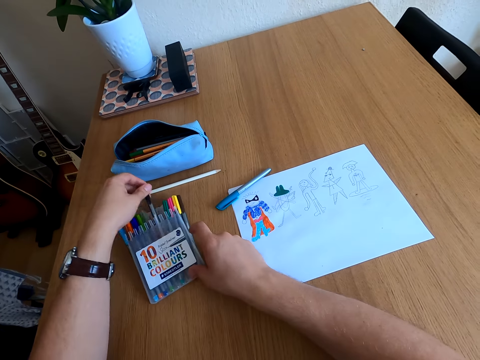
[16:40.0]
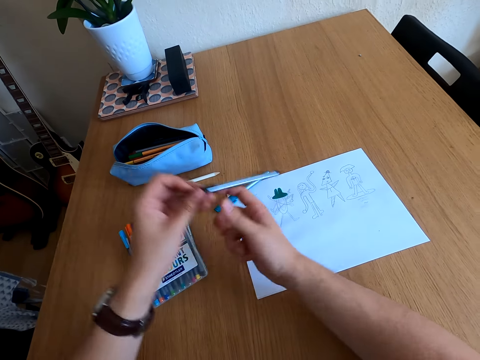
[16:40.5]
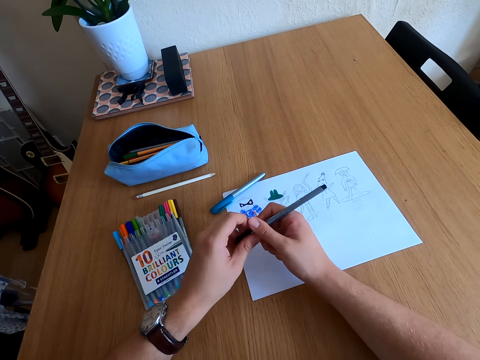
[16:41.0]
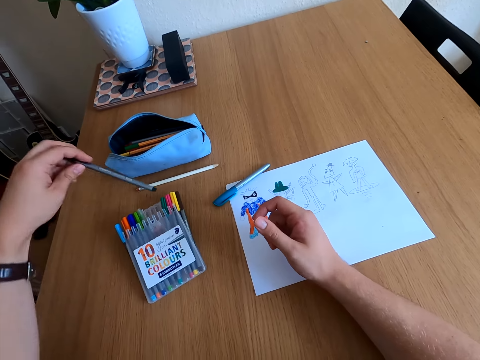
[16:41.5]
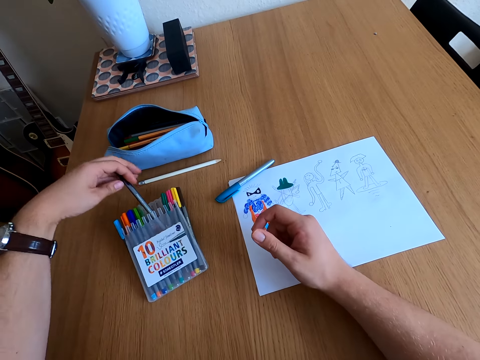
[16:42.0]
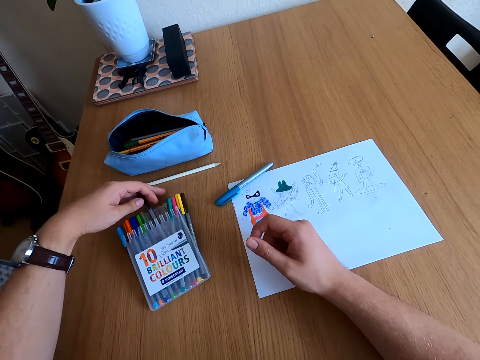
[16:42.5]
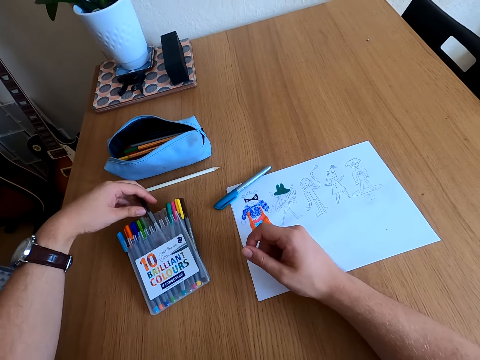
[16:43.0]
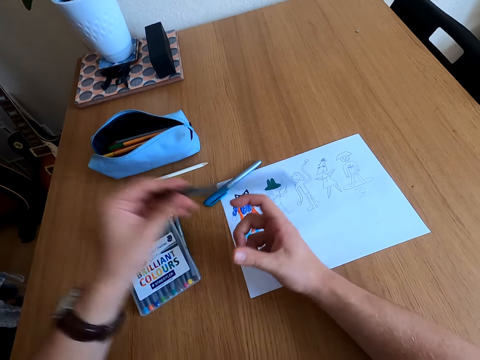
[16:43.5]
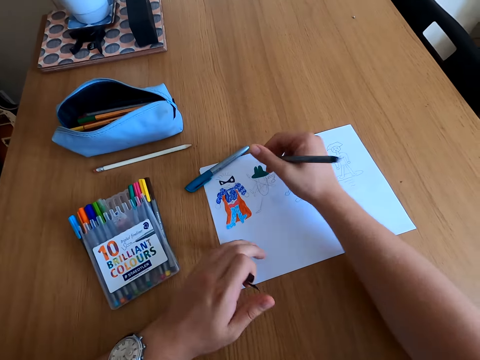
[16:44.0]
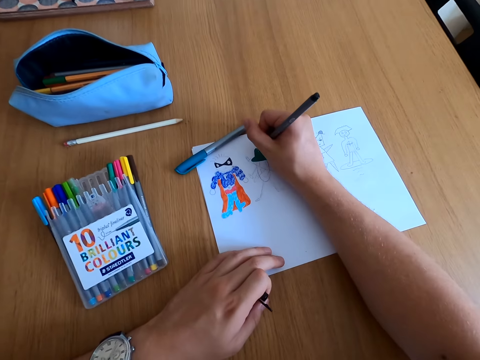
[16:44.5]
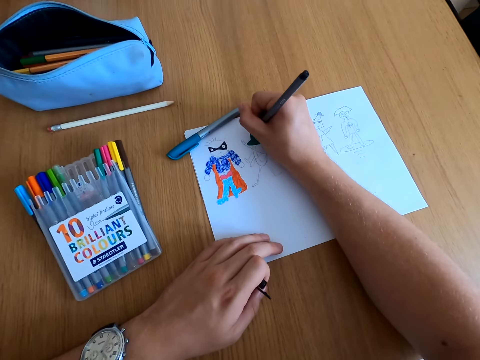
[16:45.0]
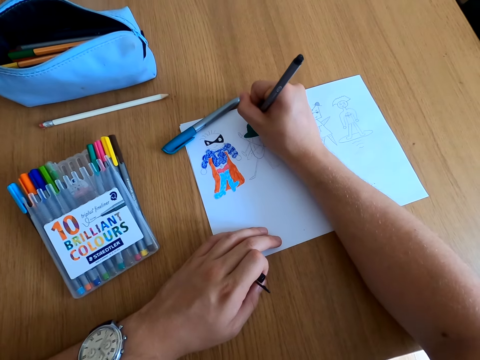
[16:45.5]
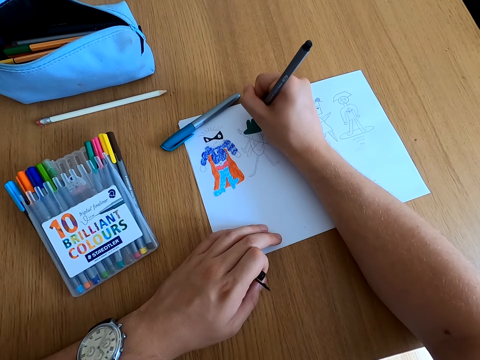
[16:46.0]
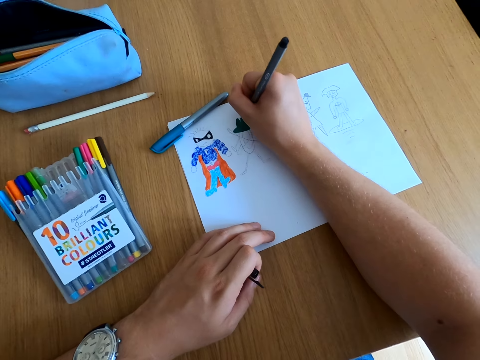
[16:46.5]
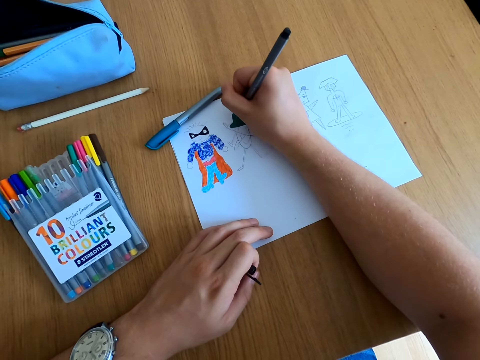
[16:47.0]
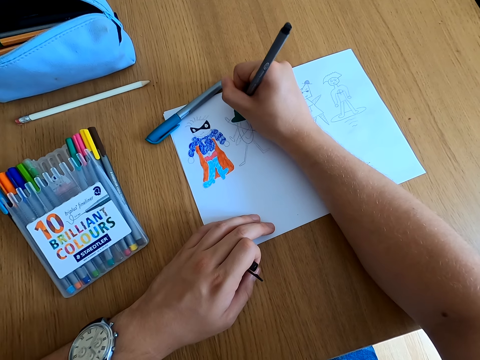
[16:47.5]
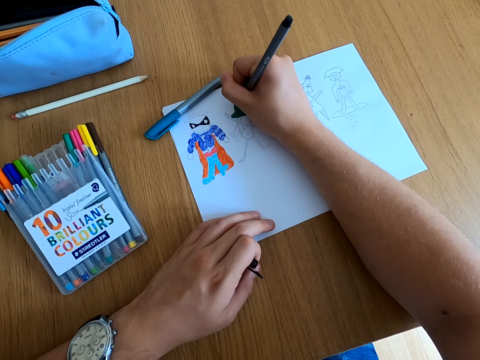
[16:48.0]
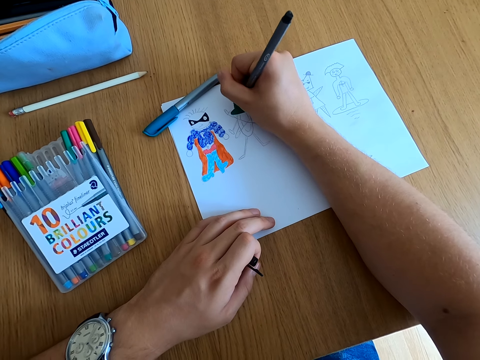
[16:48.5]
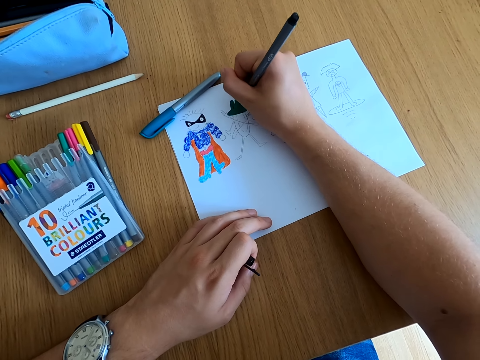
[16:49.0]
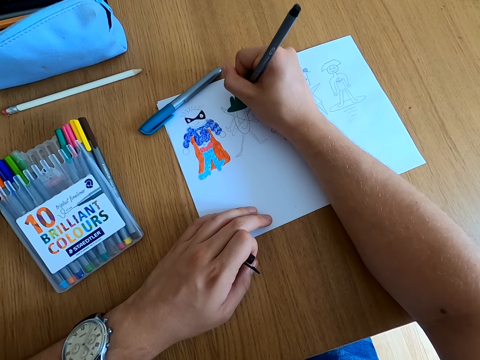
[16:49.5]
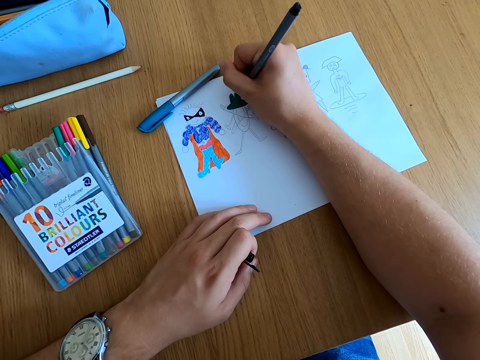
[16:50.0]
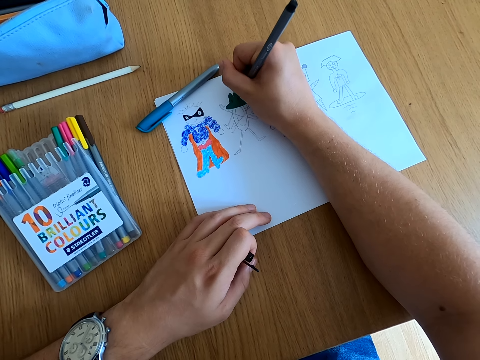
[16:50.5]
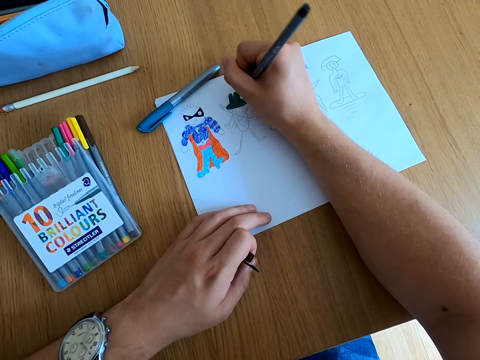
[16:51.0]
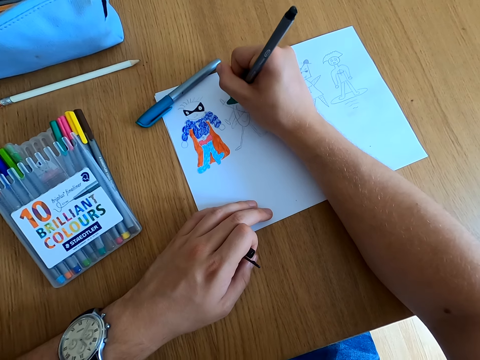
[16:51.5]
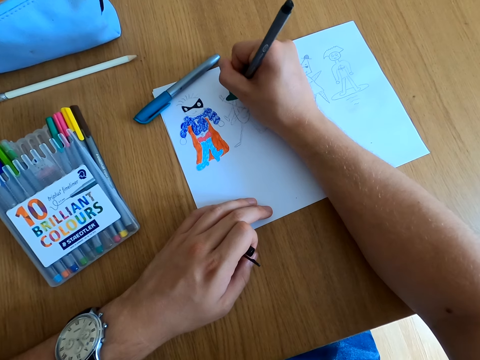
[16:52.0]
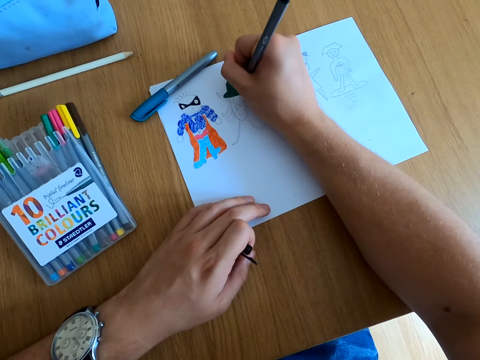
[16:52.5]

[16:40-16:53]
The camera wearer picks up a color pencil or pen. They hold the color pen and place the color pen in the kit. They pick up the color pencil. They open the color pen lid. They color a drawing.

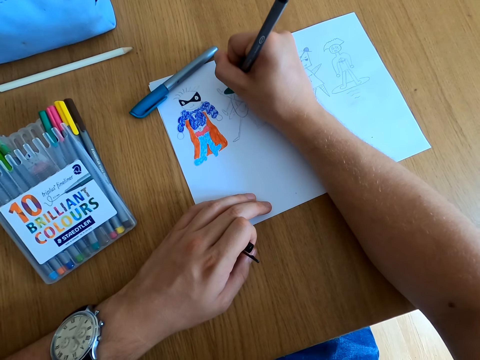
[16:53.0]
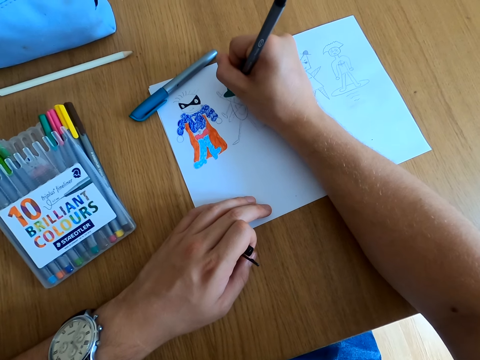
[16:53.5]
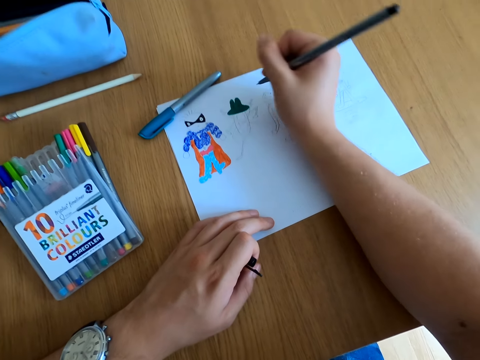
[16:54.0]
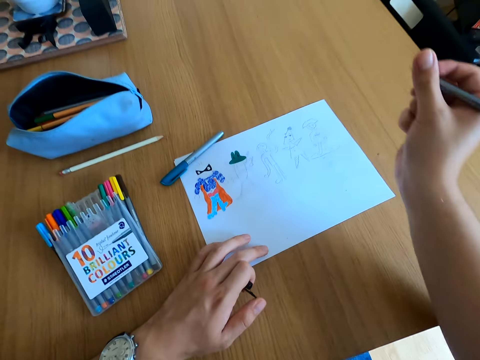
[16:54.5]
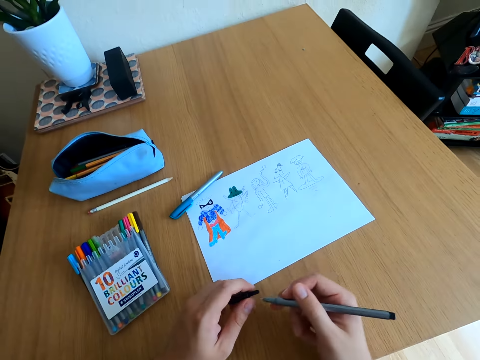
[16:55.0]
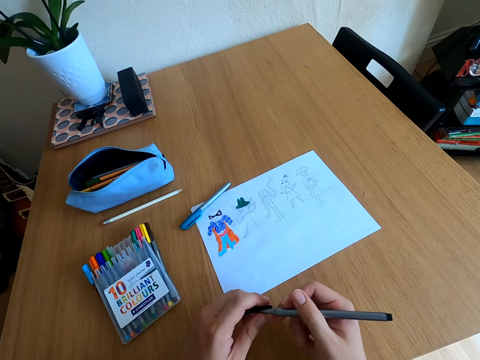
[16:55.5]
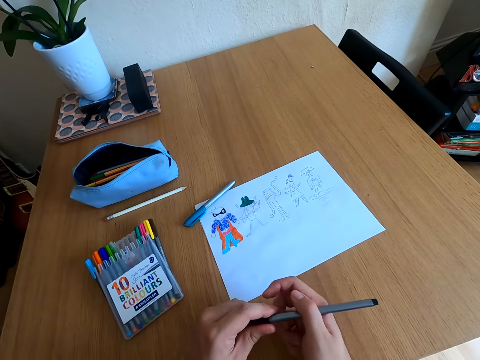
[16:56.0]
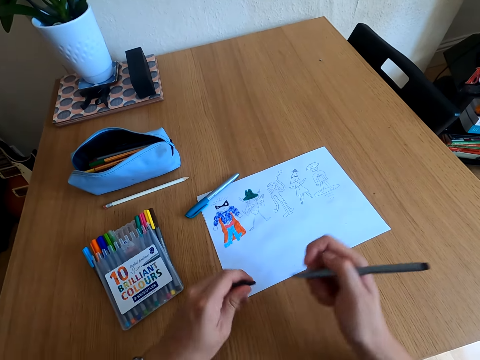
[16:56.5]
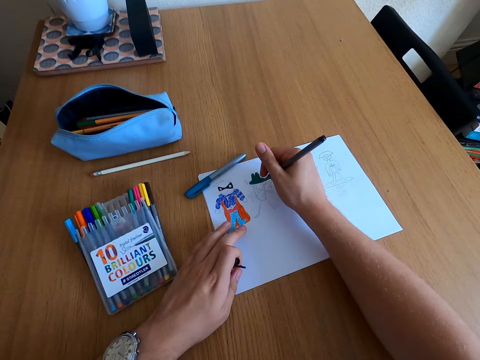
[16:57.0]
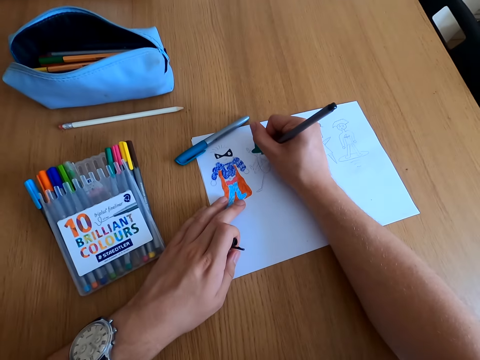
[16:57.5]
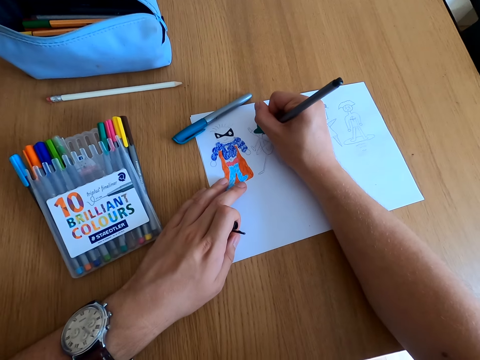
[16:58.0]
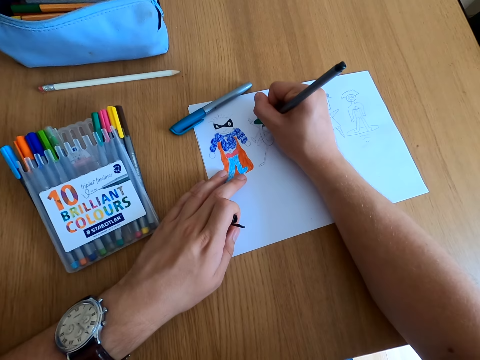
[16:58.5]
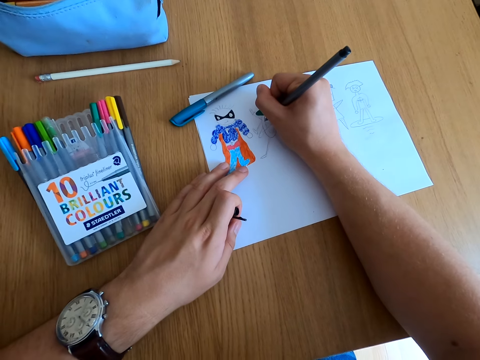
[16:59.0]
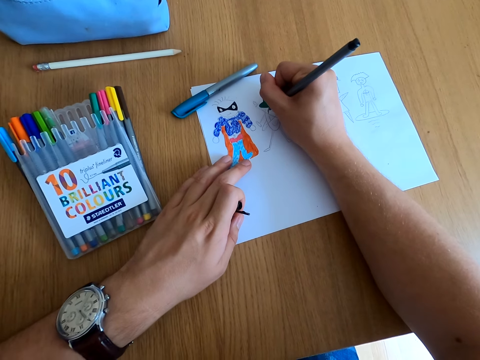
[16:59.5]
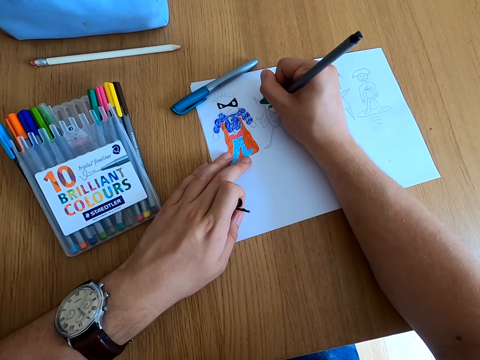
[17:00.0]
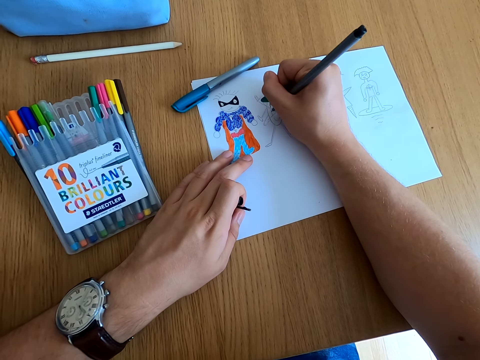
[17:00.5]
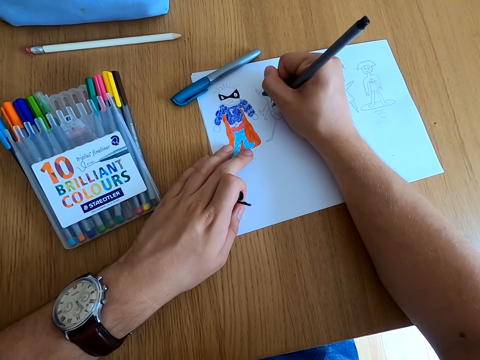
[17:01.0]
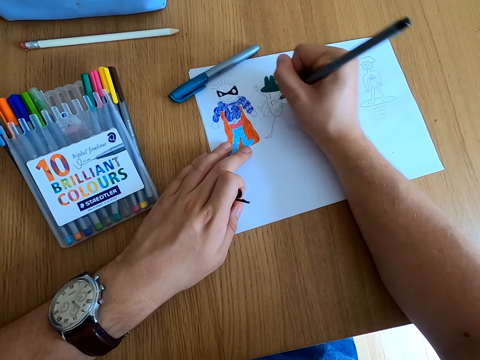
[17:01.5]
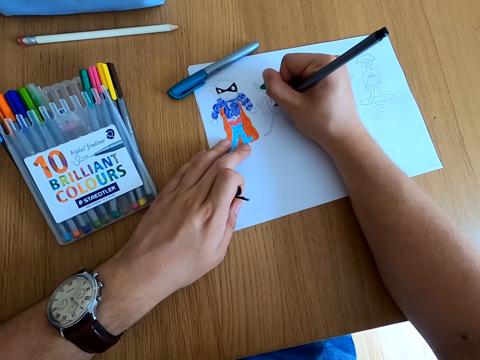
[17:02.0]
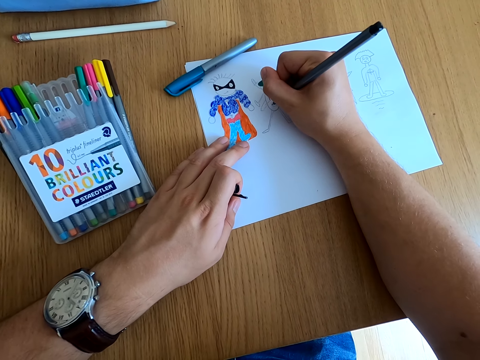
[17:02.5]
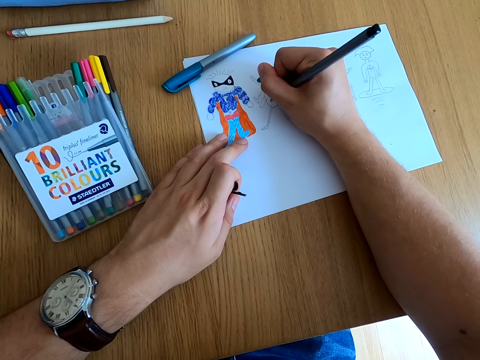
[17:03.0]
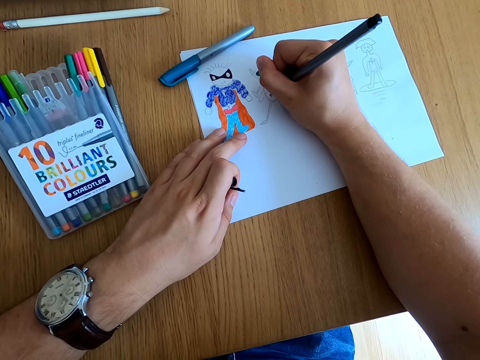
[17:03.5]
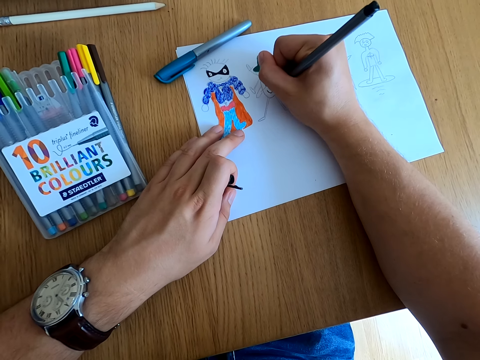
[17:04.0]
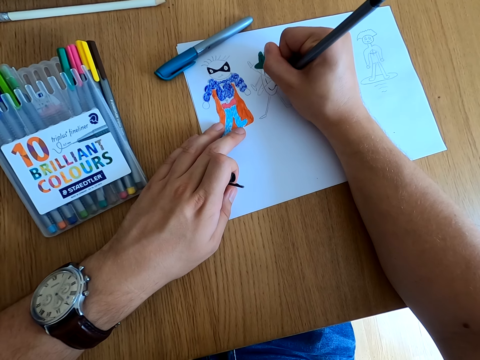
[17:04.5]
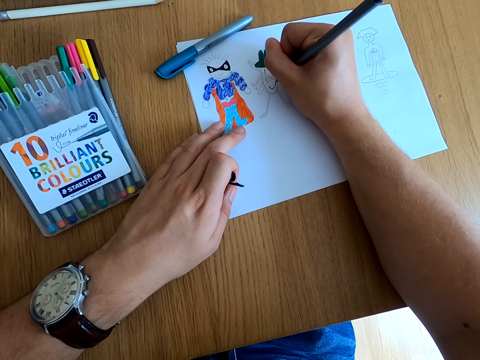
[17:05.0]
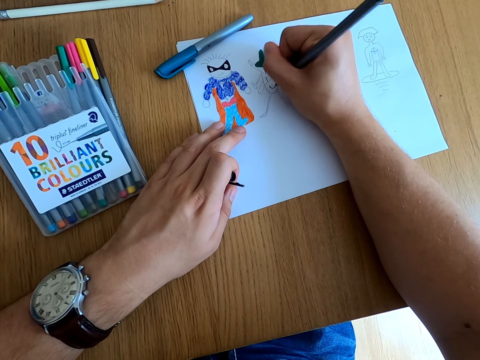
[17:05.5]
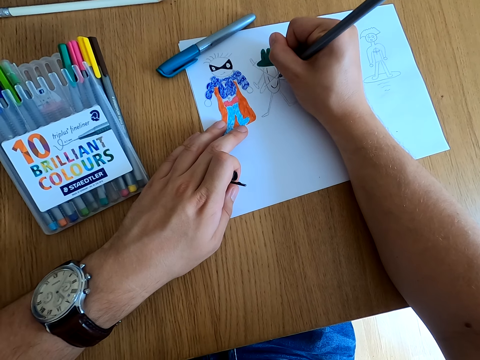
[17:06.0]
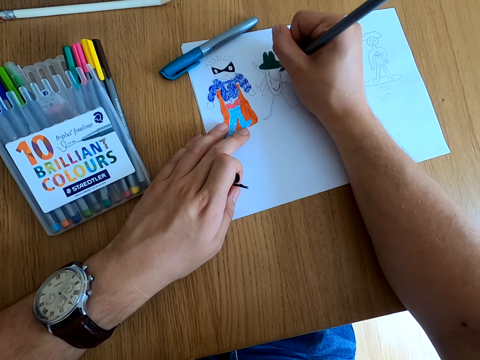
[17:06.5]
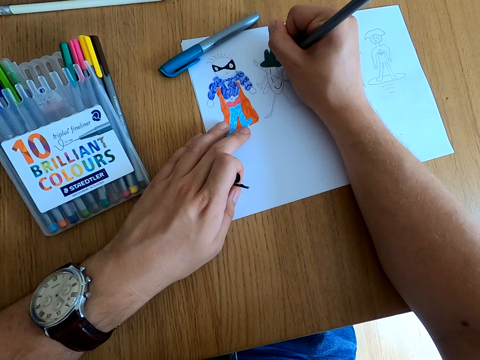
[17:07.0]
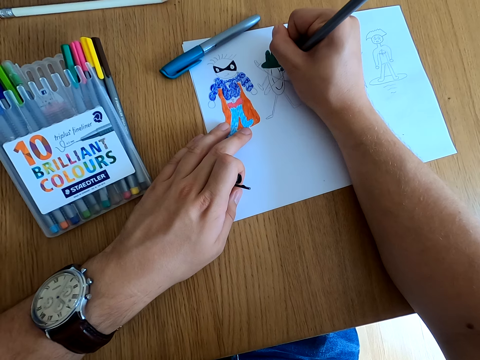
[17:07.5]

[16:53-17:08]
The camera wearer looks at the drawing. They color the drawing.
